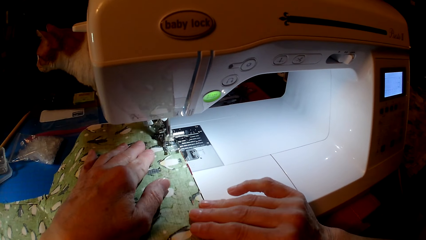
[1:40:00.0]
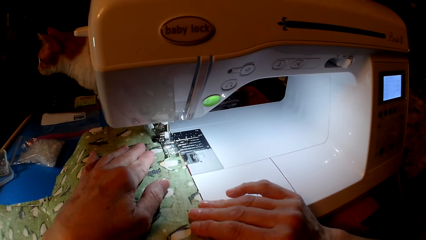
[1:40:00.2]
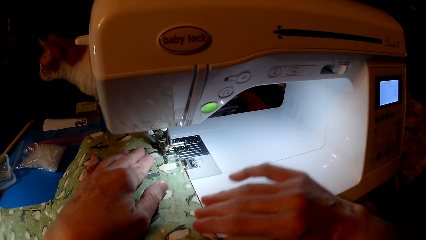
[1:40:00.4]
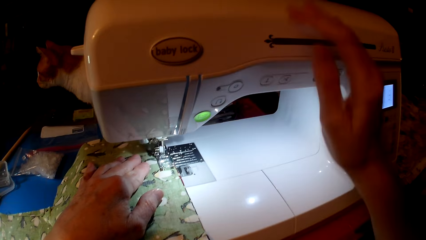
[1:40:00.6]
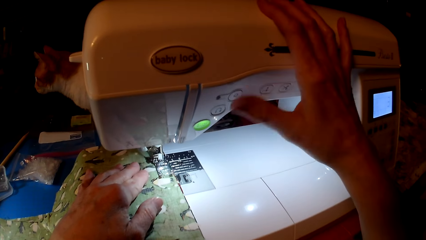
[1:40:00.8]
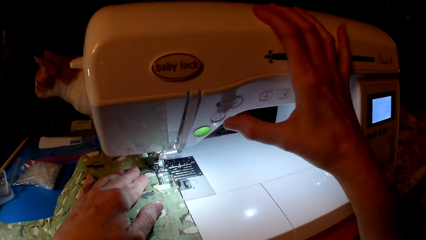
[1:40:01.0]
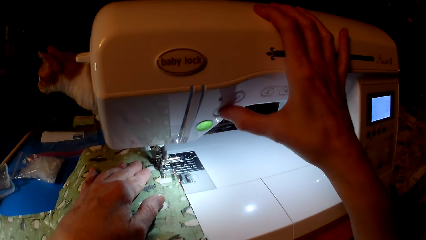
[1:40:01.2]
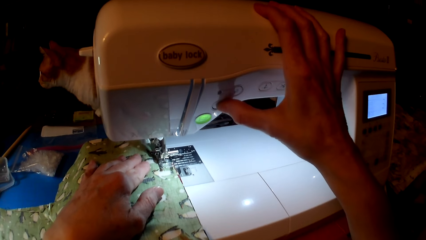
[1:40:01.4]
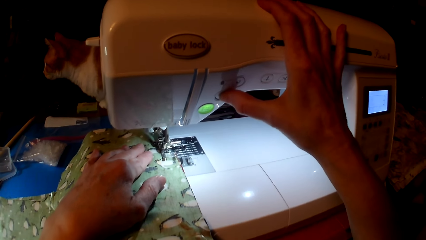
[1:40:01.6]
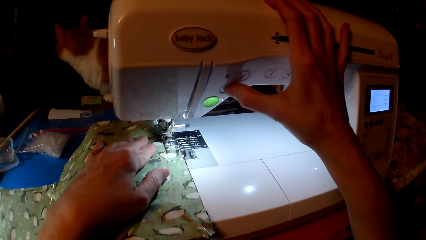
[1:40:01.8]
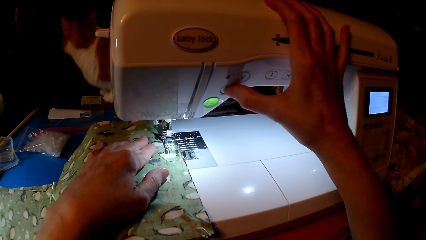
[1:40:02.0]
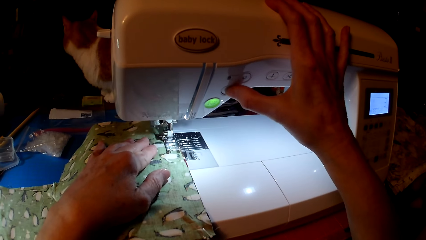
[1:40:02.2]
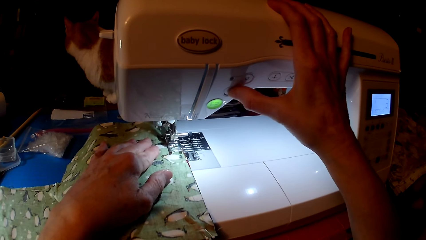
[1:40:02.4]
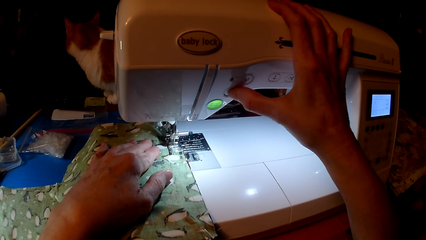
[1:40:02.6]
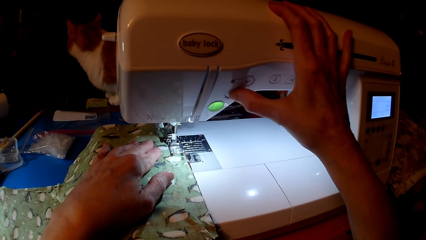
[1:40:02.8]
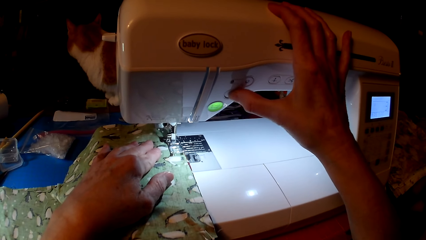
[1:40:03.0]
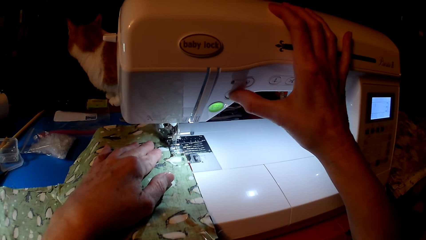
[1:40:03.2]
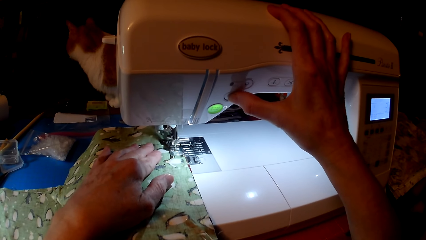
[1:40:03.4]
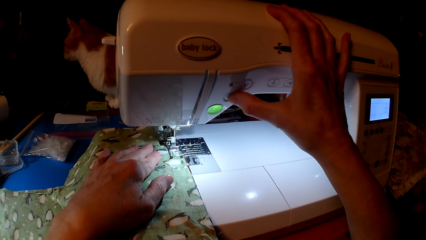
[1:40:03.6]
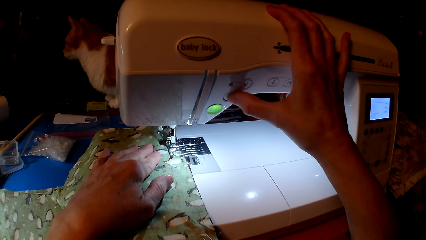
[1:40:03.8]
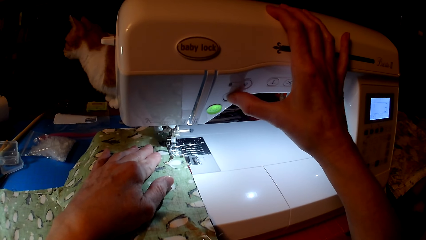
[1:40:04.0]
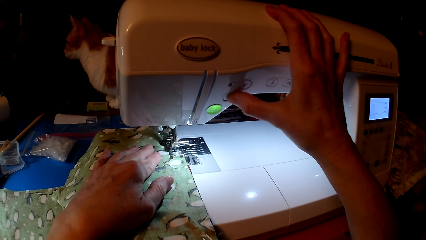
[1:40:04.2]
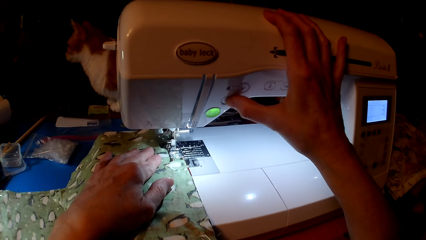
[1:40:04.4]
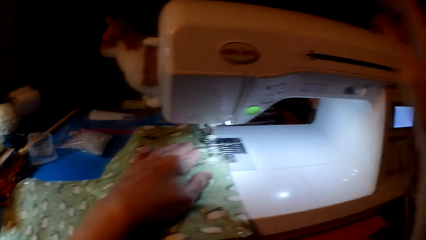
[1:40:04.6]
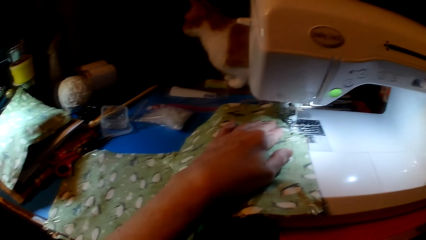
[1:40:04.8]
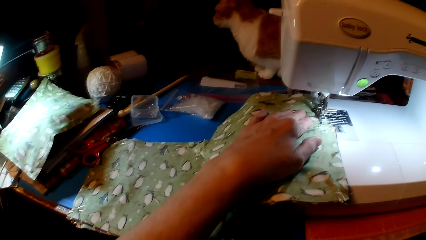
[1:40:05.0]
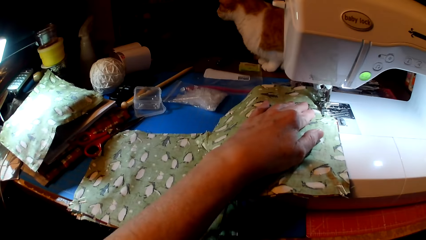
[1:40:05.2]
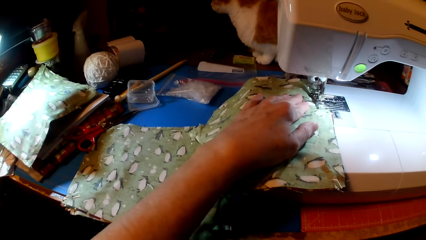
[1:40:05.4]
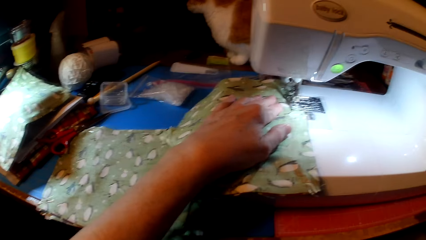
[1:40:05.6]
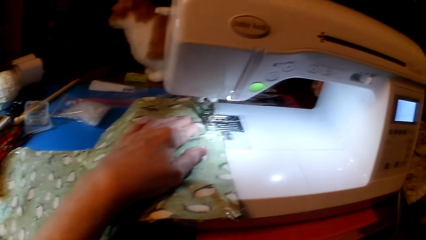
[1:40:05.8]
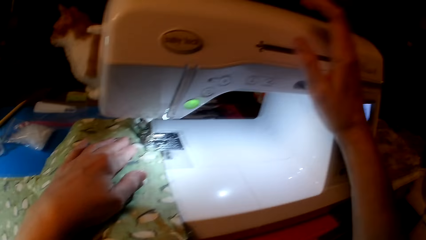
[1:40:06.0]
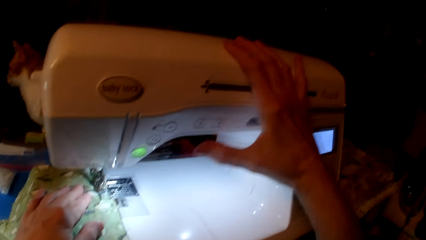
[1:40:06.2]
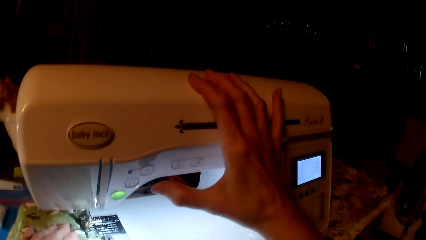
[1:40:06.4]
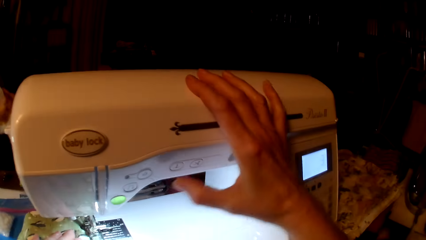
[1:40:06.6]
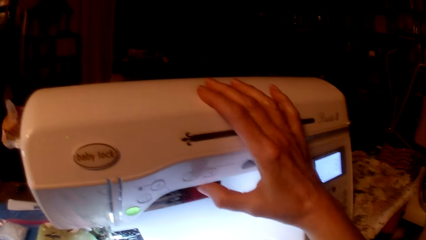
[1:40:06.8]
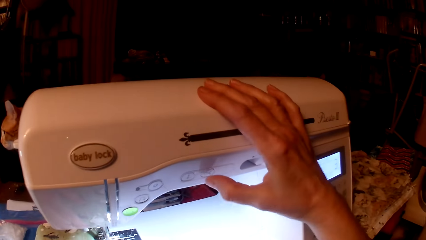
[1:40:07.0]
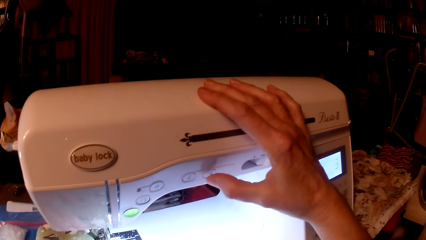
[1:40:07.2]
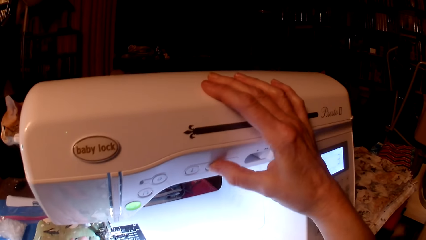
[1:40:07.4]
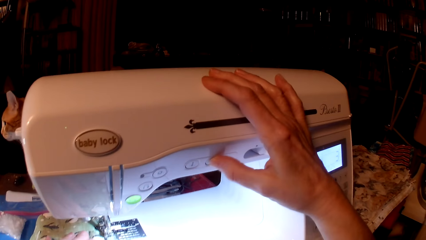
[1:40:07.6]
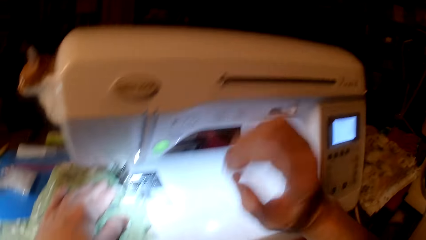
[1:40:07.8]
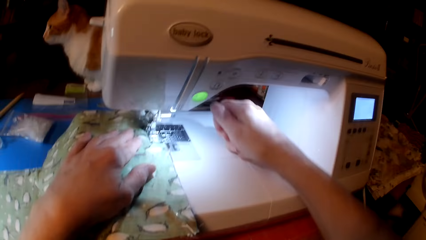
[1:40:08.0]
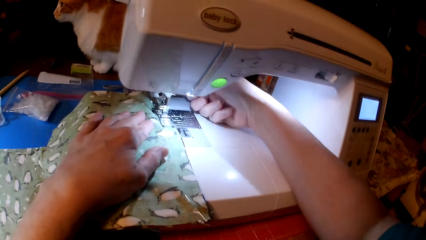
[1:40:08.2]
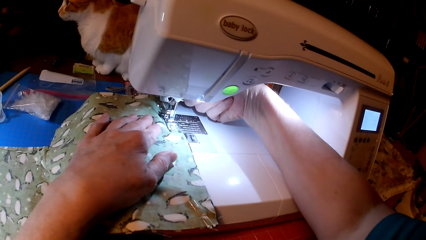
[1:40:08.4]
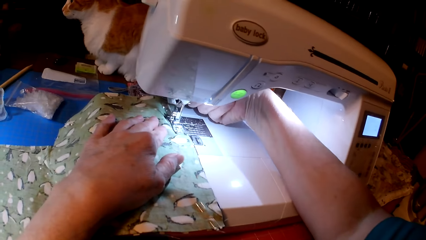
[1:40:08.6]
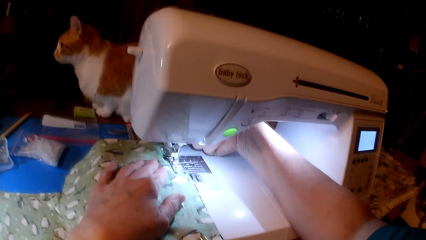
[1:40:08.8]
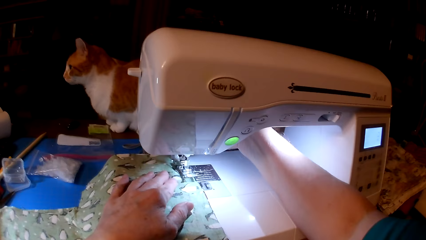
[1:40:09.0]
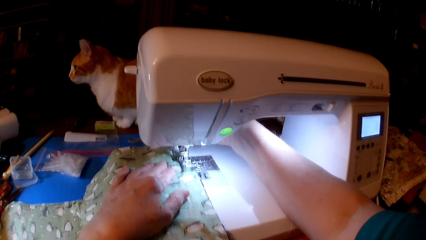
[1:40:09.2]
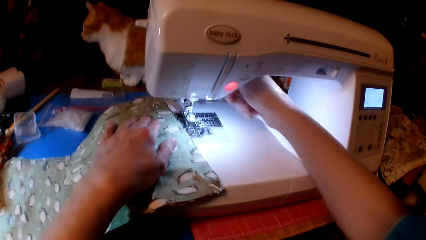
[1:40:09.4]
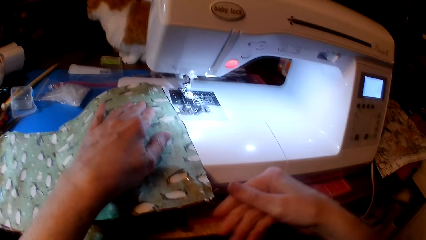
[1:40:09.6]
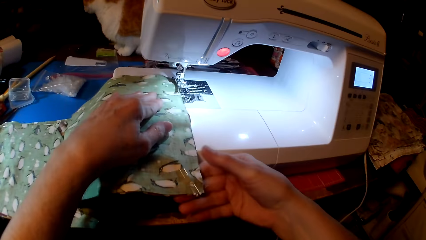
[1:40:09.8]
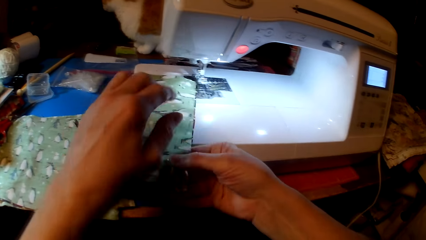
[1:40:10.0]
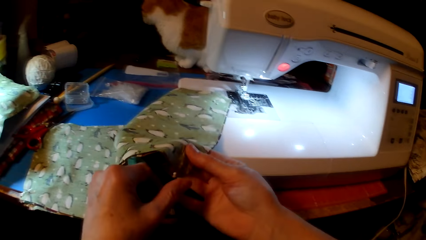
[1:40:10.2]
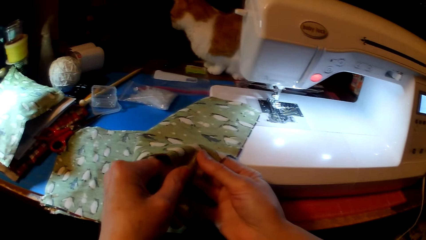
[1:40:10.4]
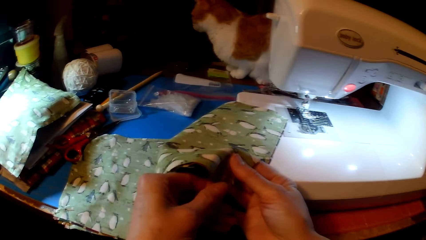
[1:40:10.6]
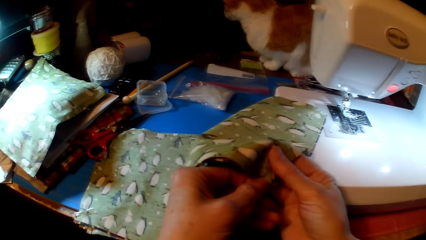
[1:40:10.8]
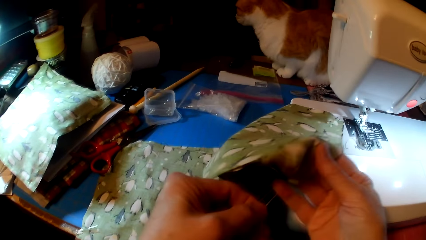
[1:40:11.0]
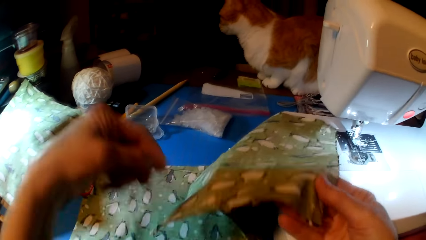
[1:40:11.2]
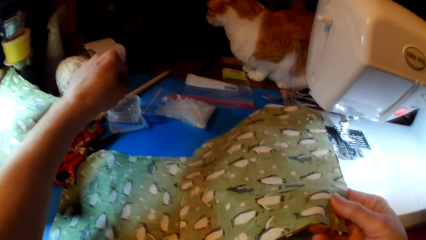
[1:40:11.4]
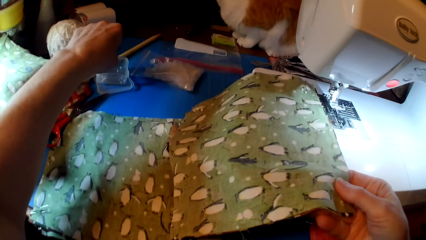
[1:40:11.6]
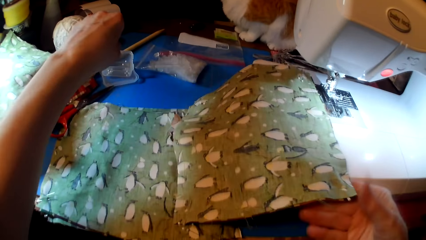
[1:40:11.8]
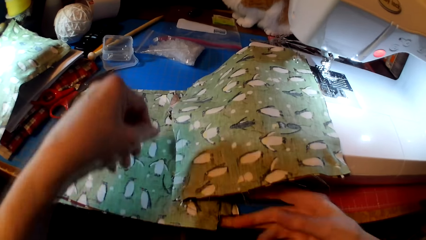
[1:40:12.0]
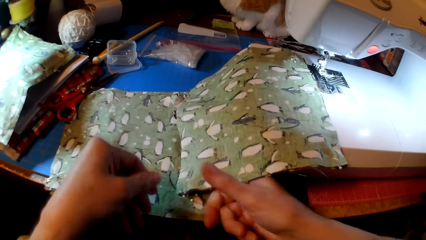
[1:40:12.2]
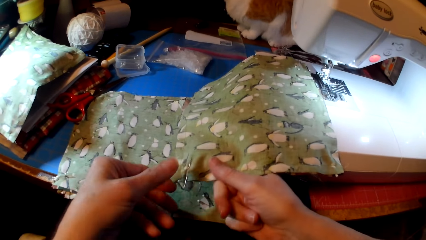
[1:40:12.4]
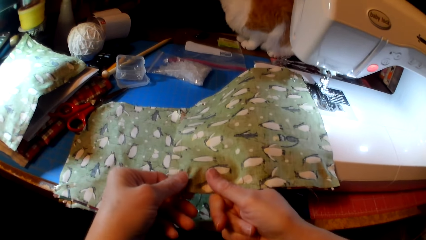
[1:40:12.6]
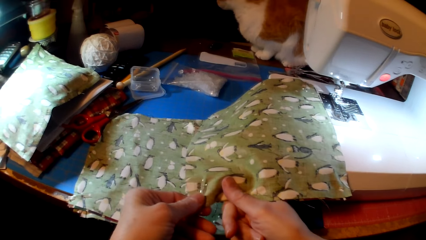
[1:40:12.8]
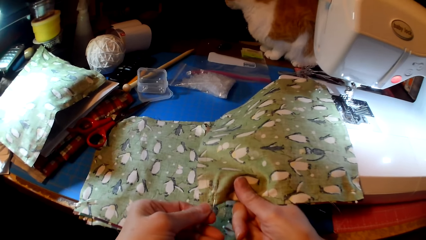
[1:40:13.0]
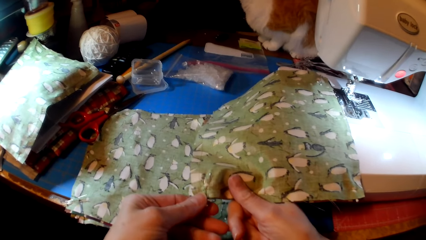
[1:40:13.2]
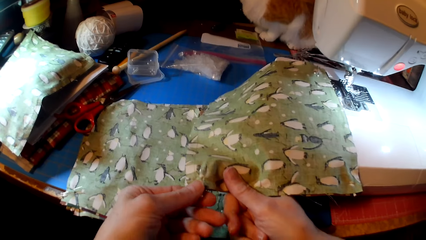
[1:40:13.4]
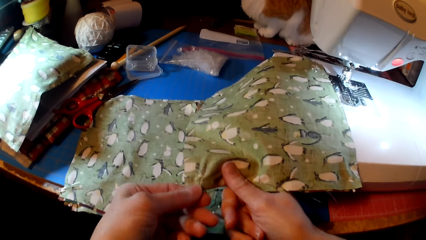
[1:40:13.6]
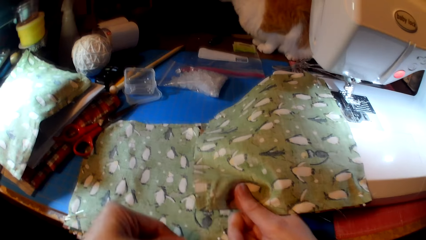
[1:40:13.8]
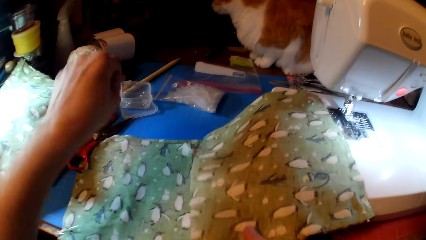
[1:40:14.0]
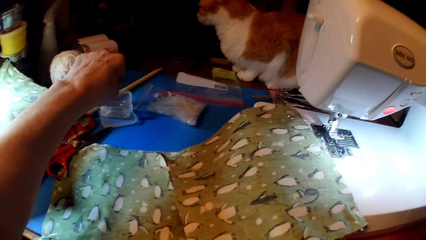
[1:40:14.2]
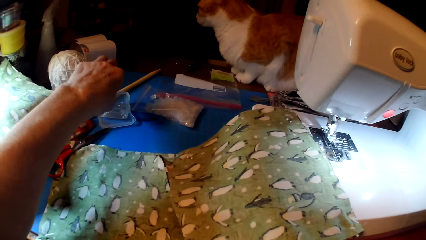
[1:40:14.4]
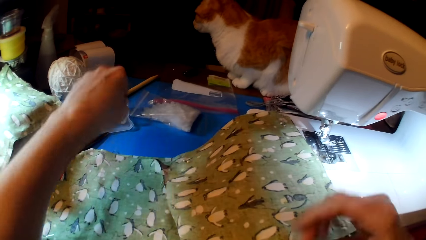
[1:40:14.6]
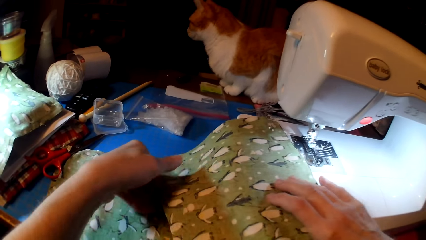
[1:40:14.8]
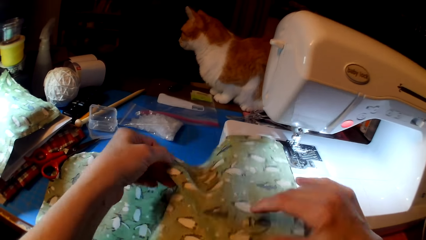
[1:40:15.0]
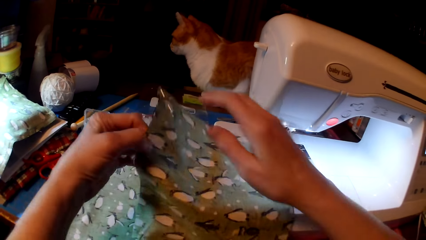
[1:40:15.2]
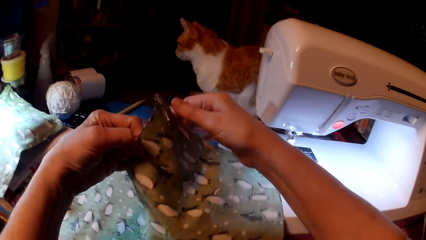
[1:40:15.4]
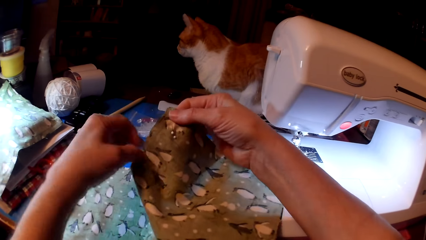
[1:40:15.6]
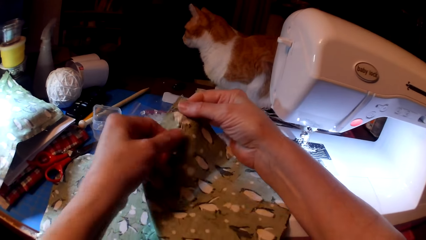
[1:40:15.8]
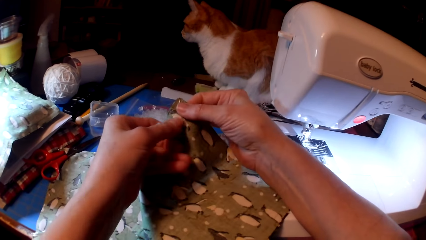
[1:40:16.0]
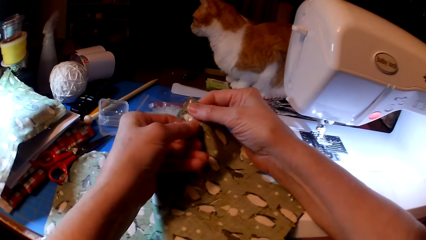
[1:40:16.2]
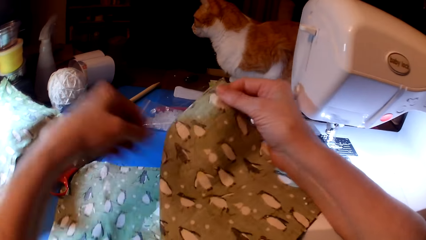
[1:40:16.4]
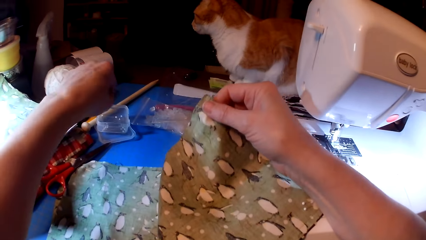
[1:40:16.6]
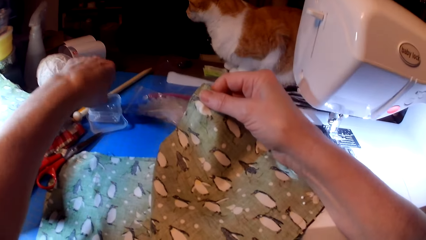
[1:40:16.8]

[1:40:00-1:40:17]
The camera wearer presses the sewing machine. They raise the right hand. They press the sewing machine. They hold the sewing machine. They remove a pin from the cloth. They put the pin in the tin. They remove a pin from the cloth. They put the pin in the tin. They hold the cloth.
